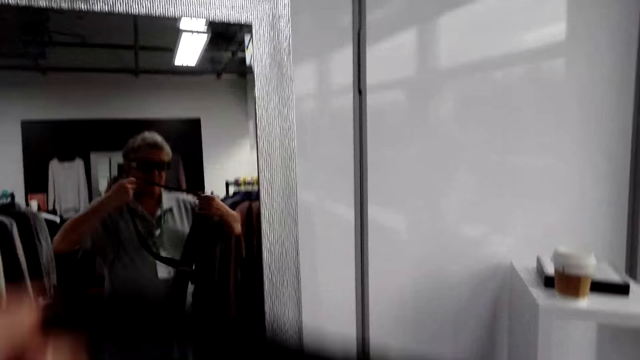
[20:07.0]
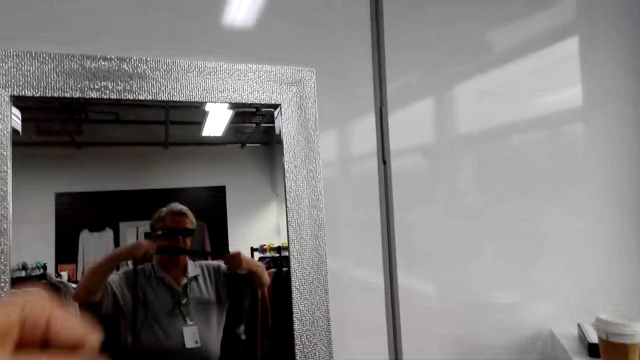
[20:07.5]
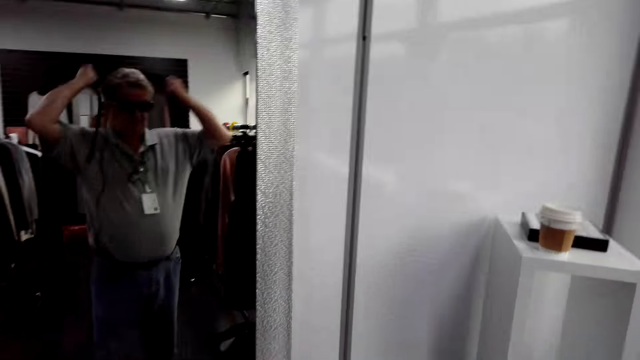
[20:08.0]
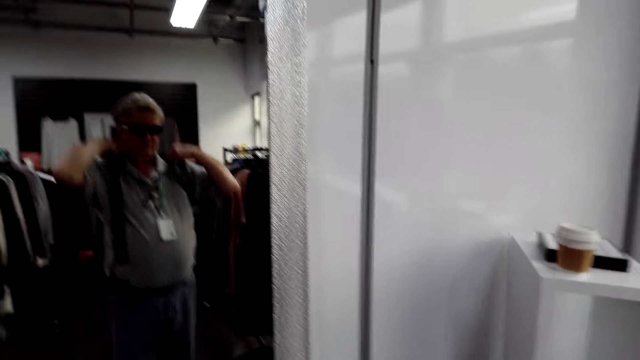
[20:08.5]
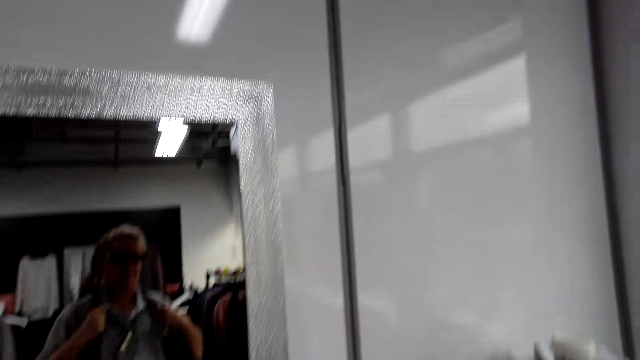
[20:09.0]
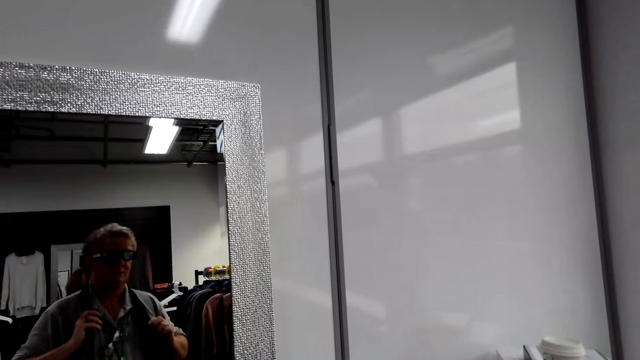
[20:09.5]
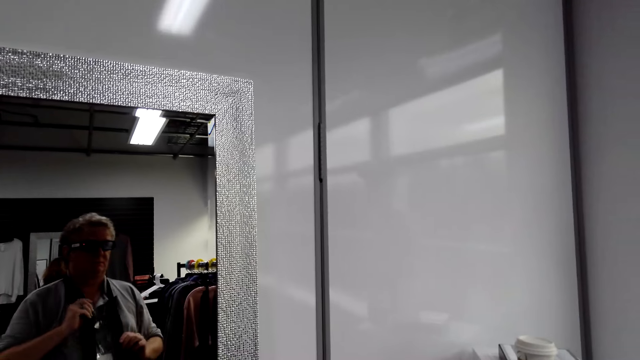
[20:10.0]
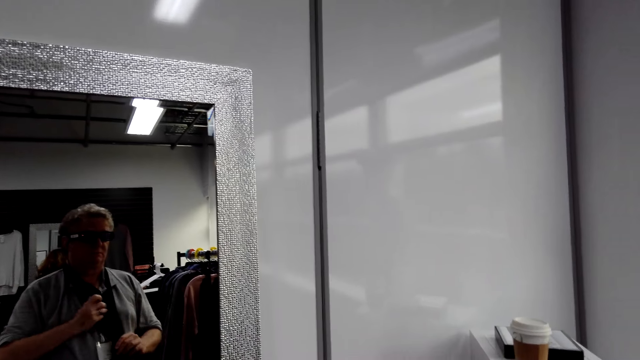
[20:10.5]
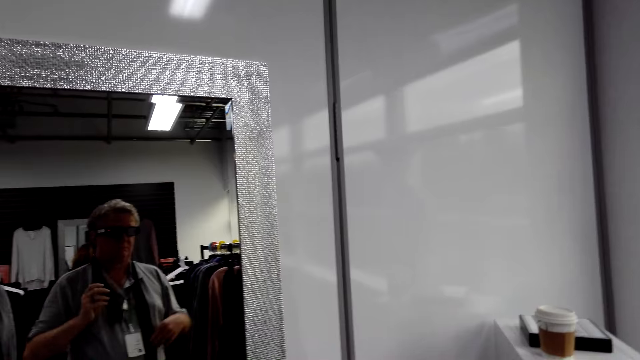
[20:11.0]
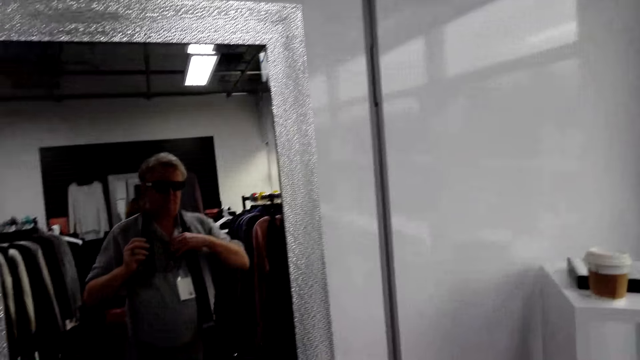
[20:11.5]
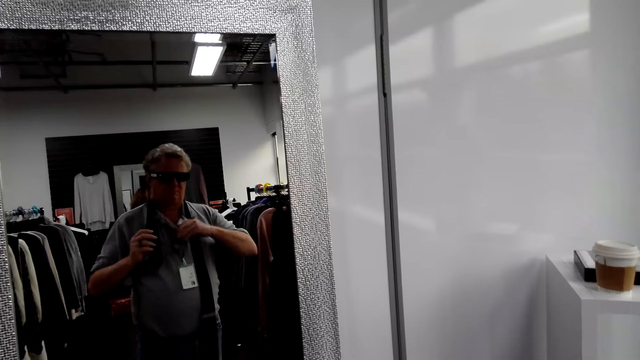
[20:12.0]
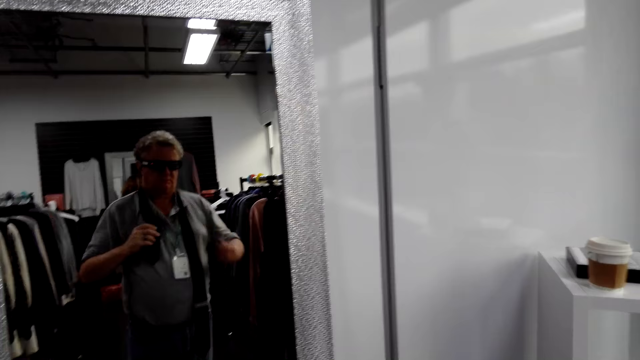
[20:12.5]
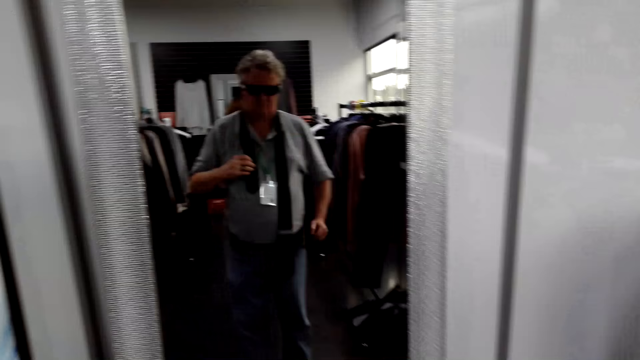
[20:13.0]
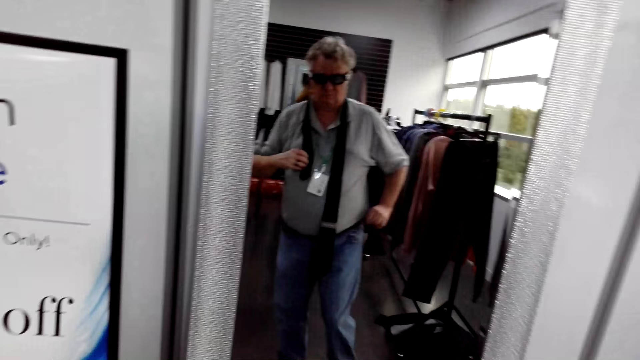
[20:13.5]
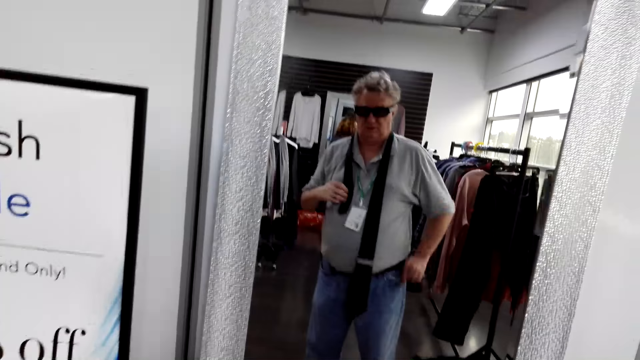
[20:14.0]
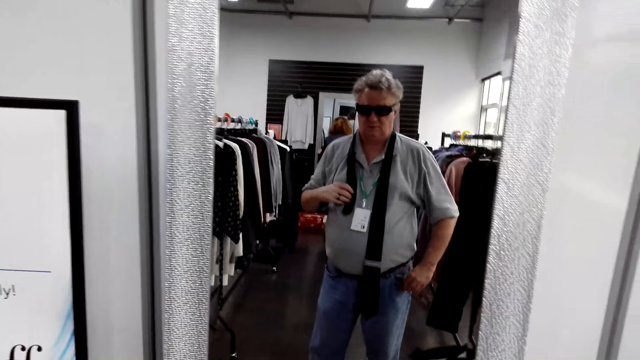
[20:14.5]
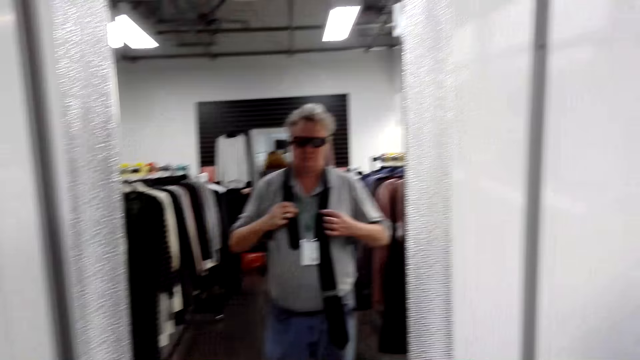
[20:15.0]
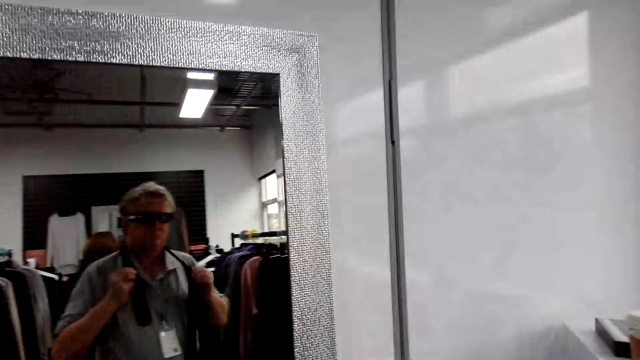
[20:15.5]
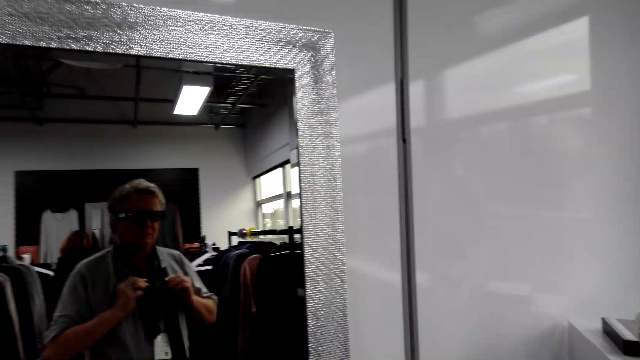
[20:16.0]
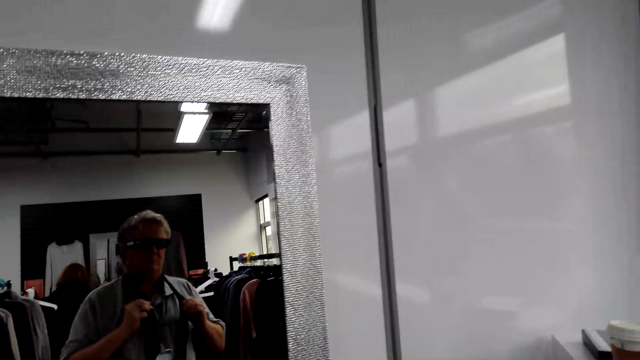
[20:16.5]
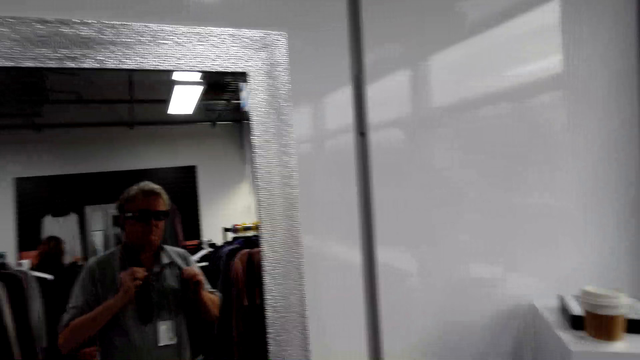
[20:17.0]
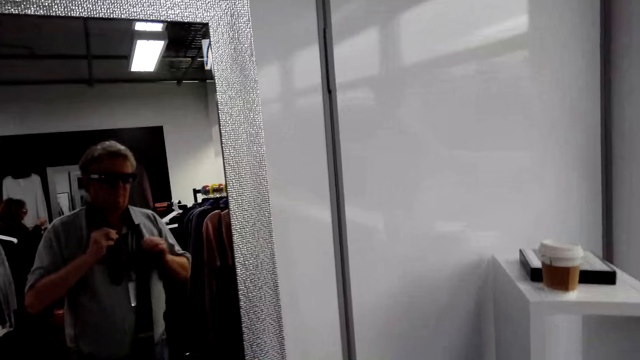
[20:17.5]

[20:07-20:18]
The camera wearer holds a tie. They look at the mirror. They put the tie on the neck.

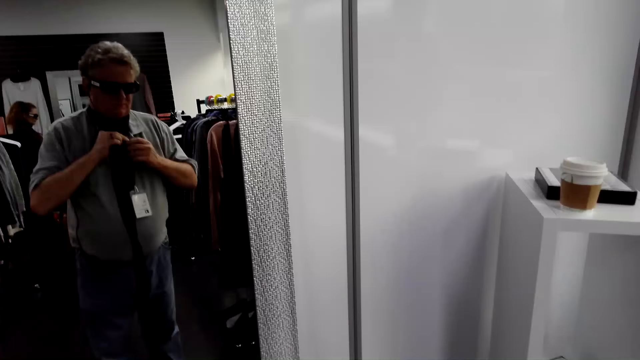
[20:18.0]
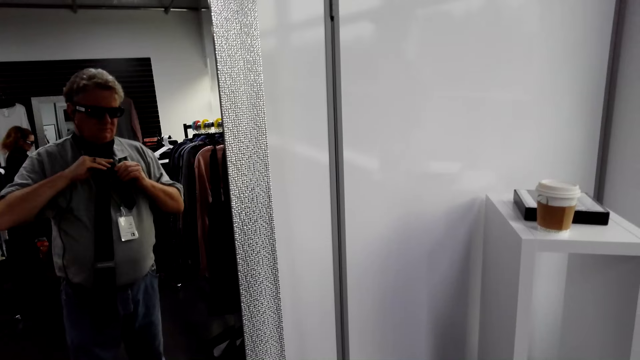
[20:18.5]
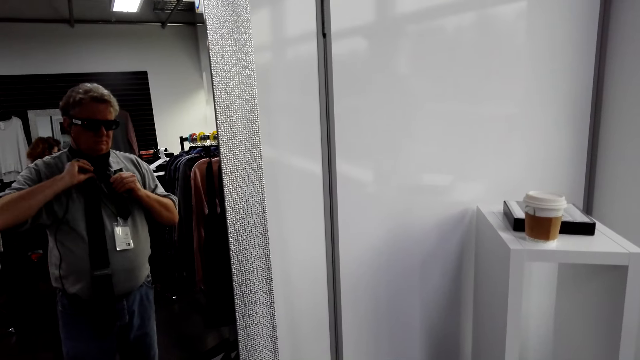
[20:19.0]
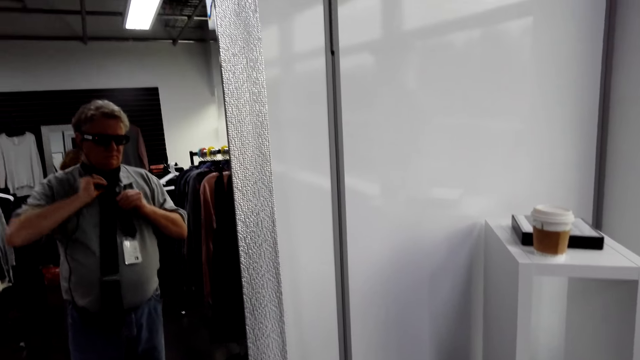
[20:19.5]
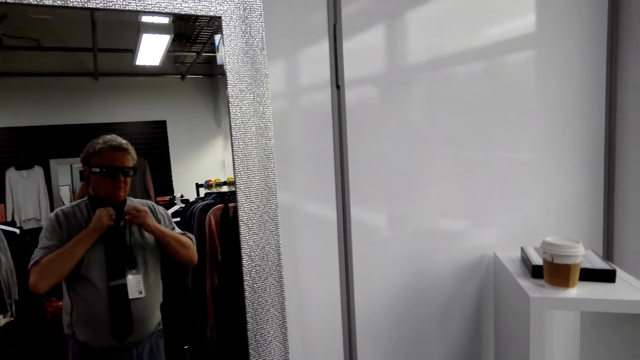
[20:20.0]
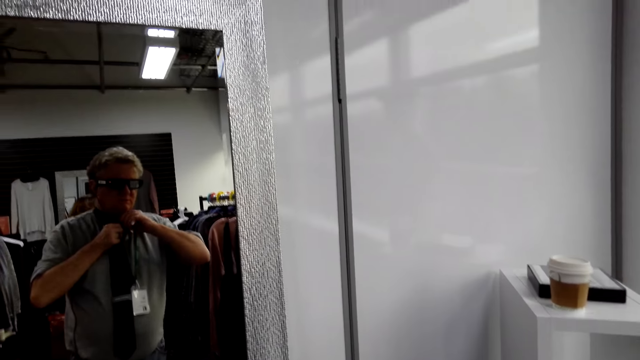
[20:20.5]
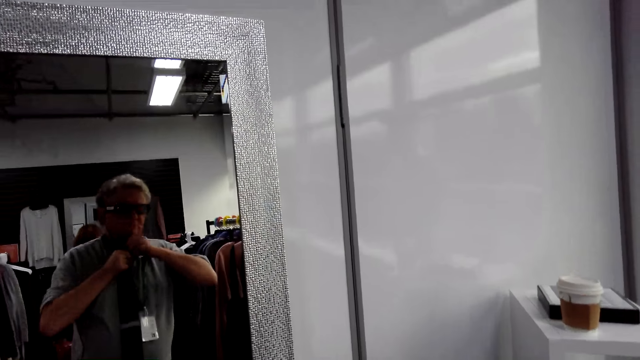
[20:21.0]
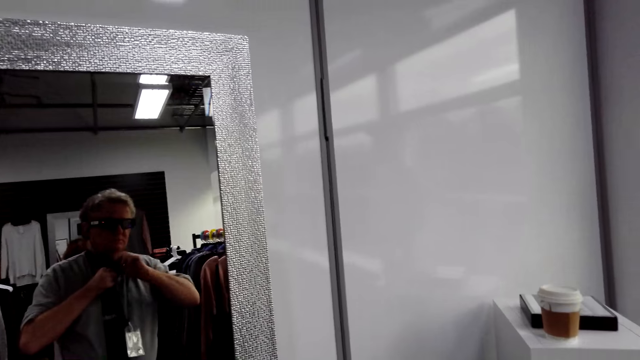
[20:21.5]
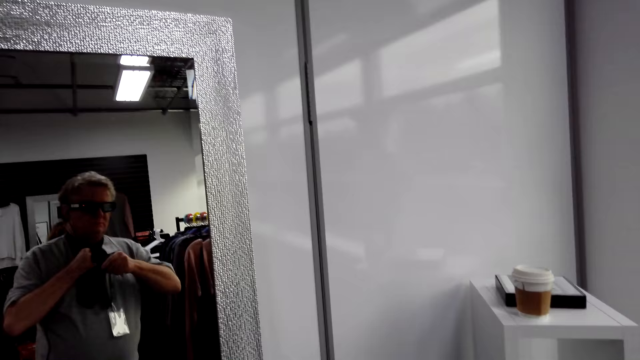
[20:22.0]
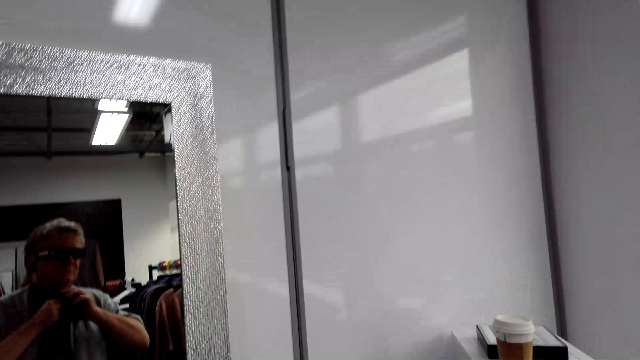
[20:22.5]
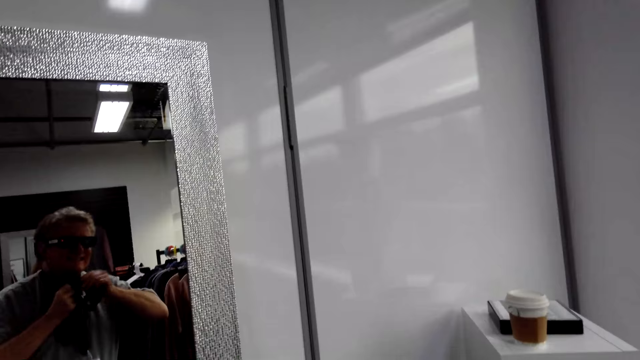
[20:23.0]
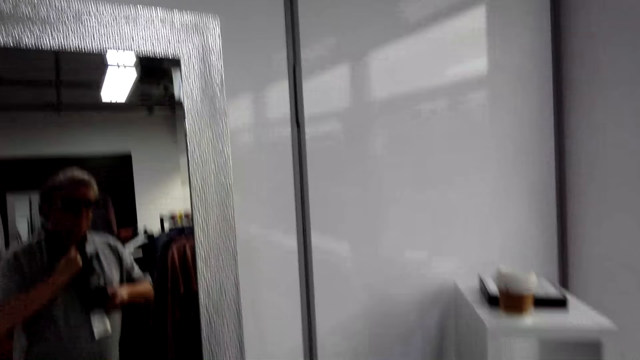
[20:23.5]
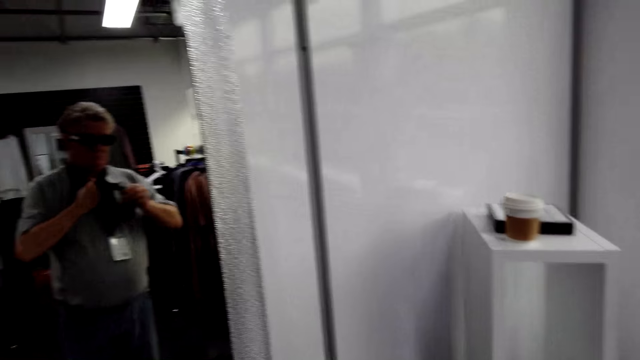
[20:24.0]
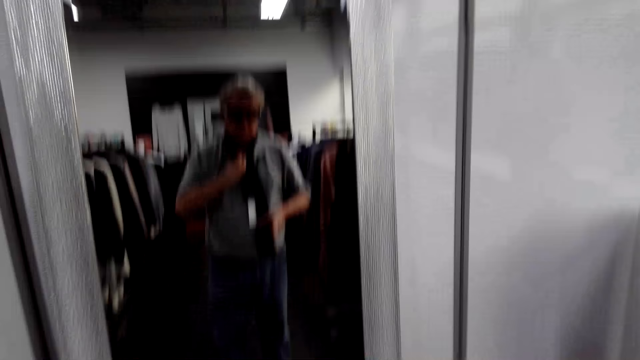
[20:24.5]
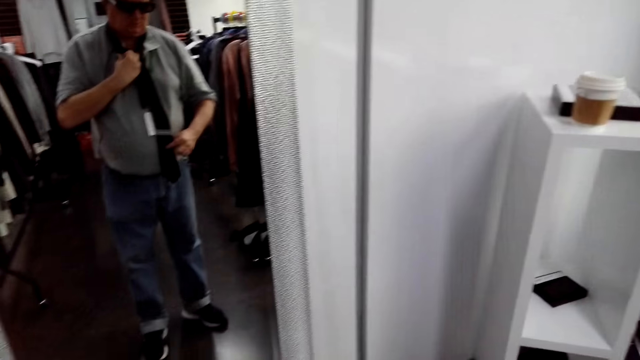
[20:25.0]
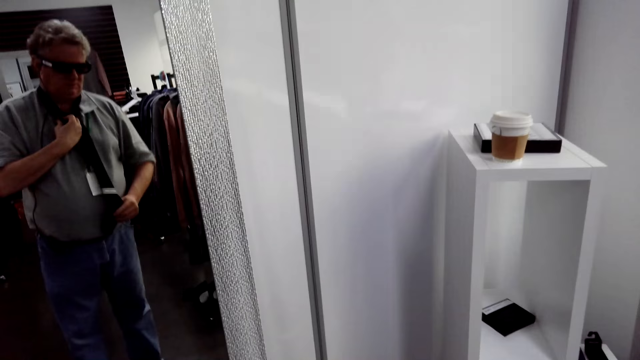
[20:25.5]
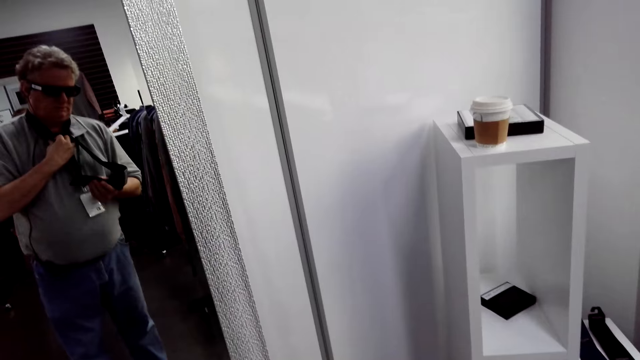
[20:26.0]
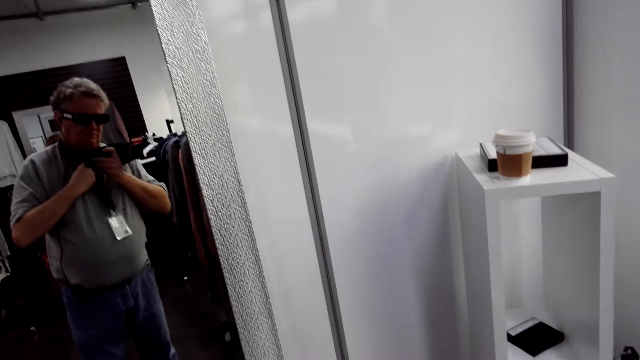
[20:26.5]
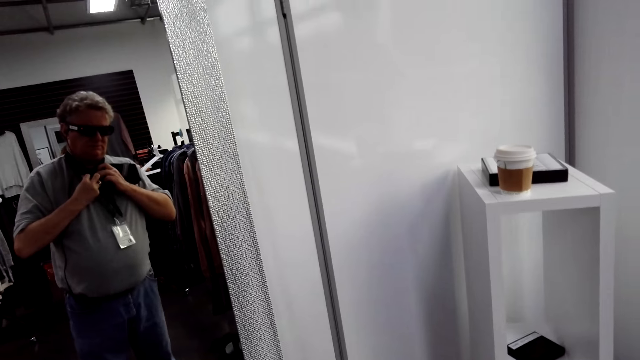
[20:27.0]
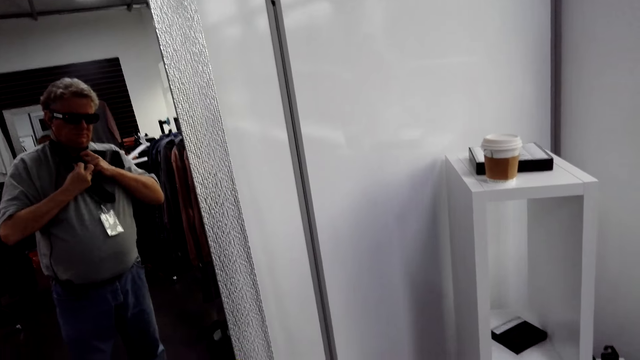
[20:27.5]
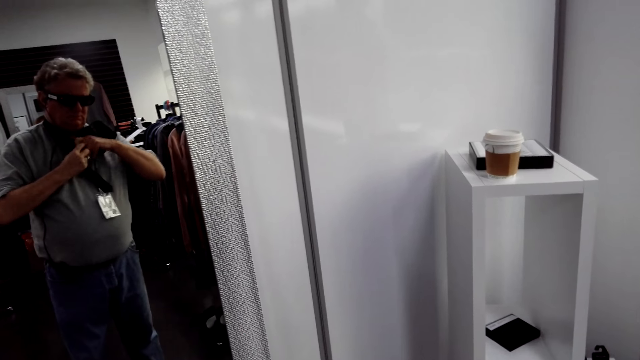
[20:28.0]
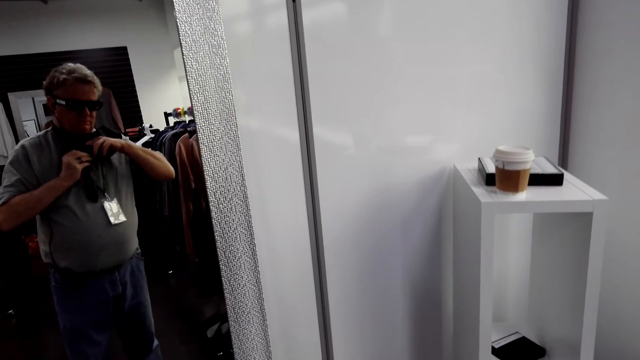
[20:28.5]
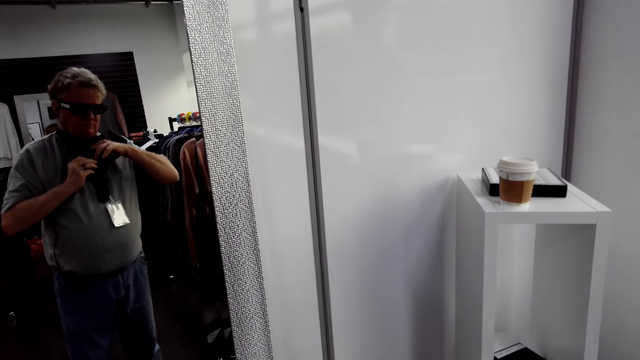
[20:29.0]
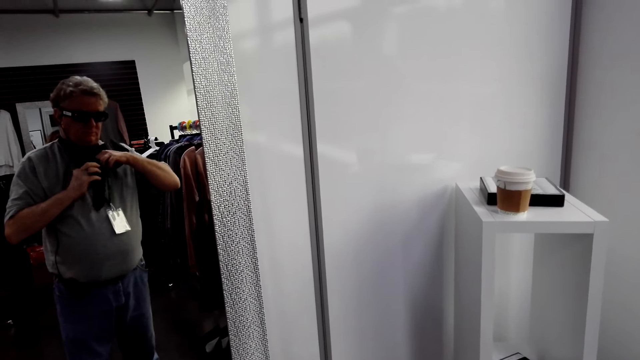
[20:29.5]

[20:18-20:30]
The camera wearer looks at the mirror. They look at the mirror again. They turn around. They fix the ties. They tie a tie on the neck.
